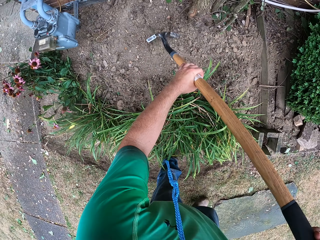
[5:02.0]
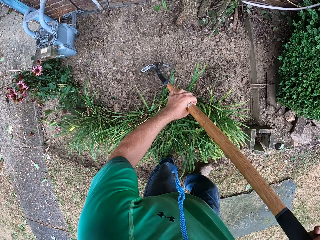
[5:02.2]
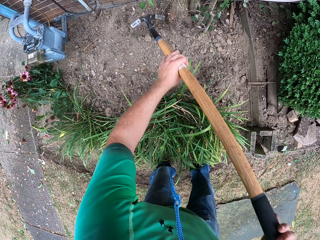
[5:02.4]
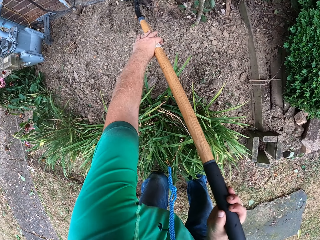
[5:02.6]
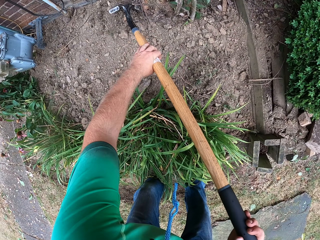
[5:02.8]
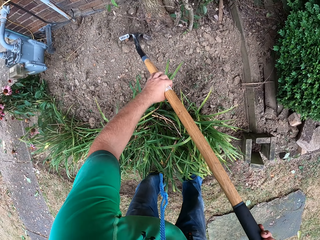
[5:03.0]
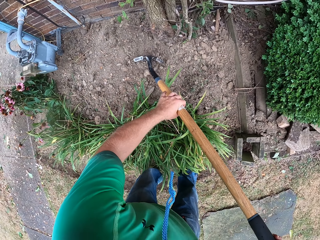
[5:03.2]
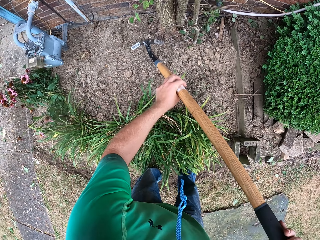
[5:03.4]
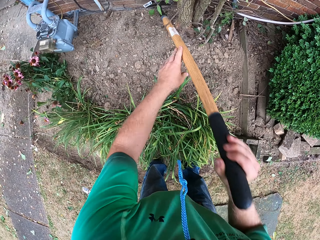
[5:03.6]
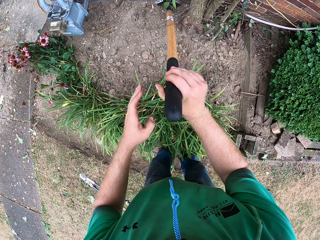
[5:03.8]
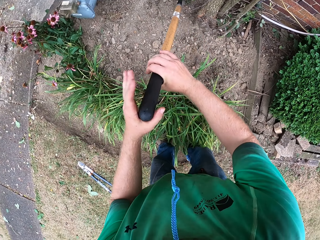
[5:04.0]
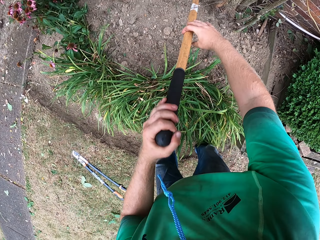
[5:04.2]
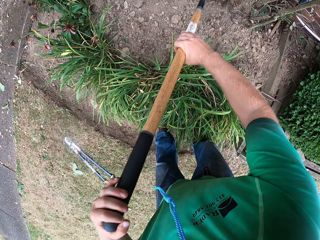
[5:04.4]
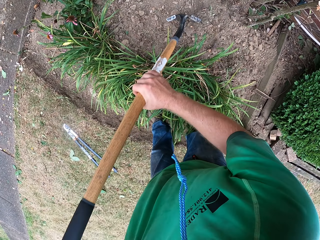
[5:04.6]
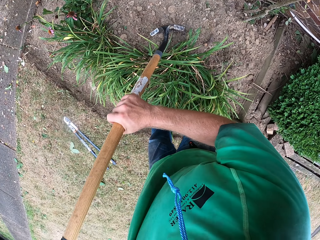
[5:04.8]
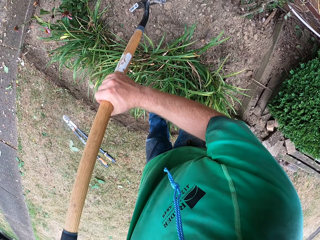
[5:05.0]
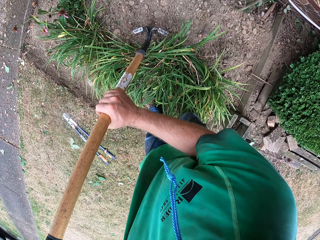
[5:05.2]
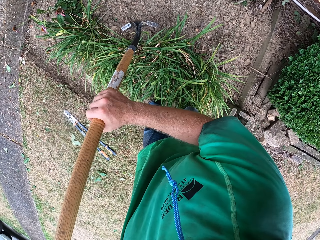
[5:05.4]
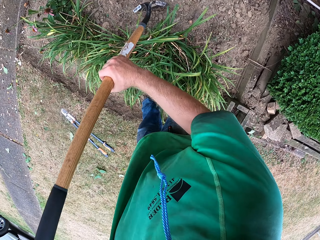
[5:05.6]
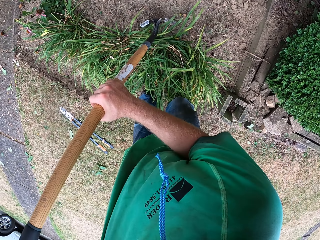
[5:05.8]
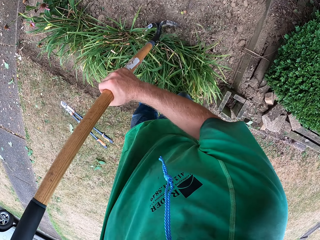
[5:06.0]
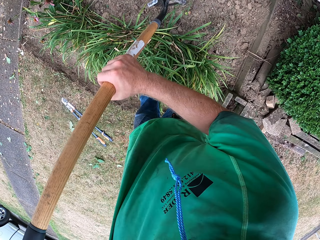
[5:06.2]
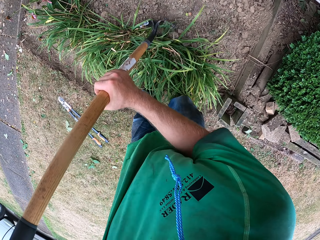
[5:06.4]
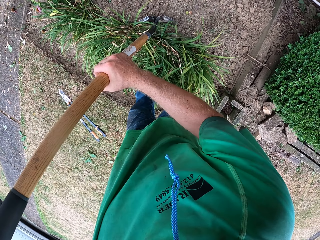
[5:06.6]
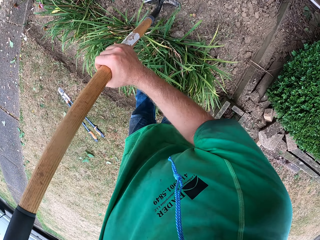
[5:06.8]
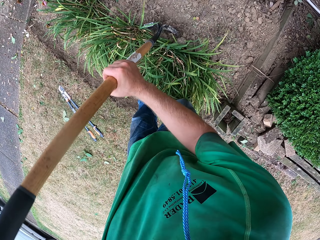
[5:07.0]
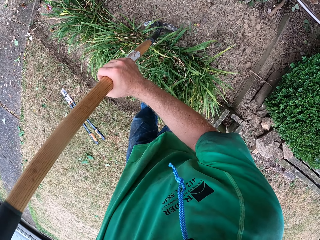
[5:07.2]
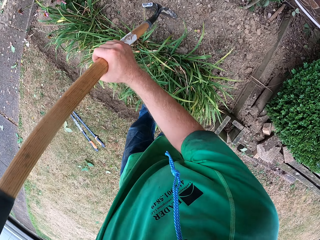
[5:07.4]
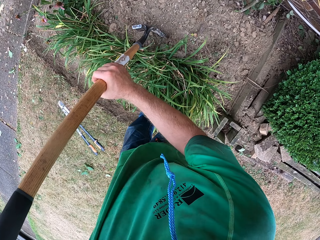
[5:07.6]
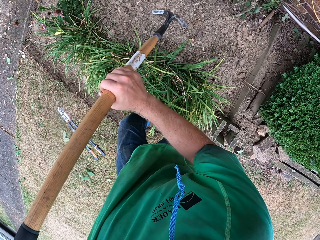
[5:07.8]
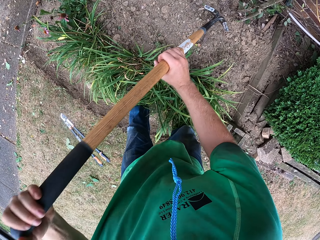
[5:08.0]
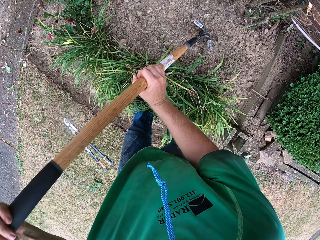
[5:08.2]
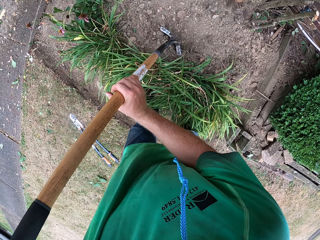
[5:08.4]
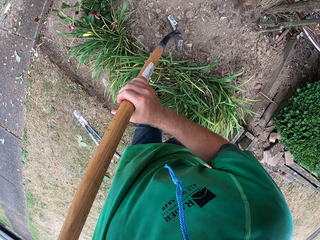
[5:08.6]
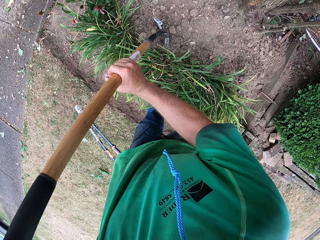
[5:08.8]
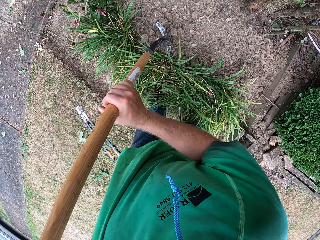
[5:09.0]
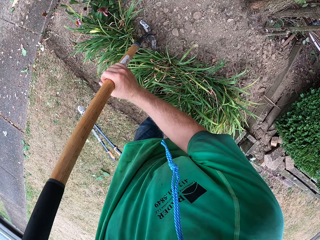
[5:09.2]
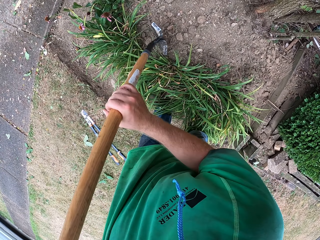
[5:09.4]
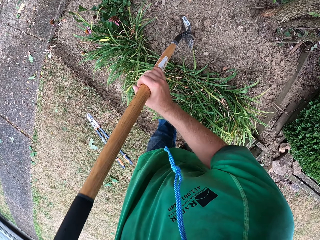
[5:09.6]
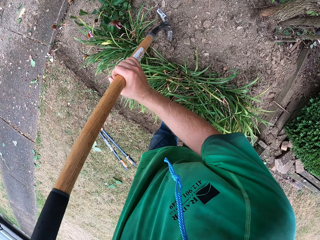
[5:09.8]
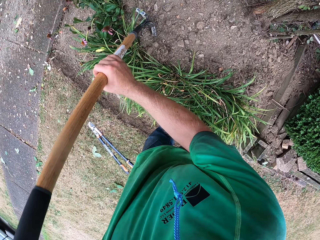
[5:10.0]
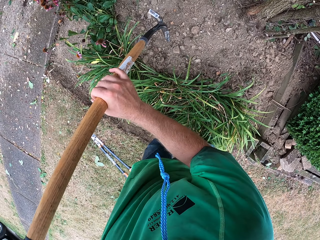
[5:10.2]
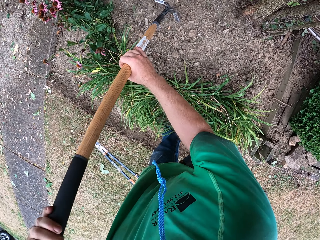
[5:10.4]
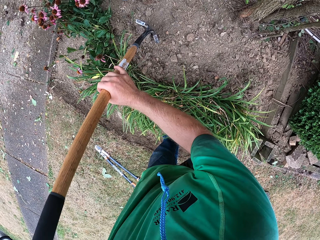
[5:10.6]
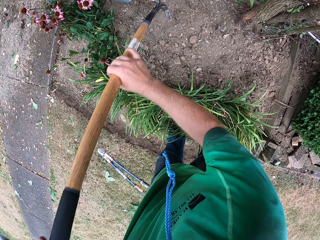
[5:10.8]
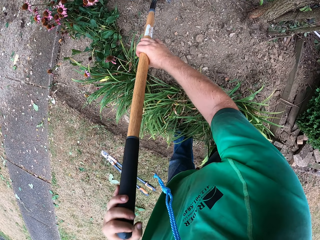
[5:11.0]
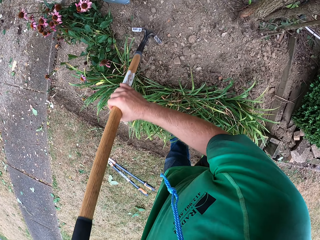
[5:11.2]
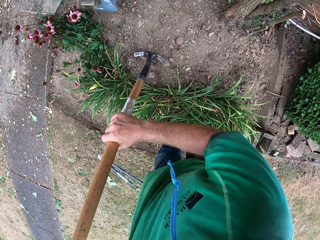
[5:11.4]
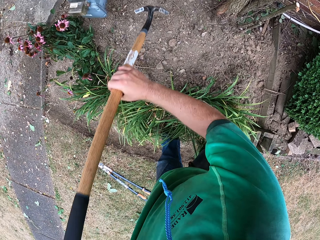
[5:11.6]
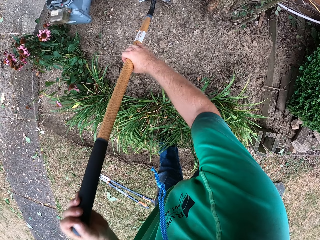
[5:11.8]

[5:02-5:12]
The camera wearer adjusts the spade. They spread soil in the flower bed with the spade.

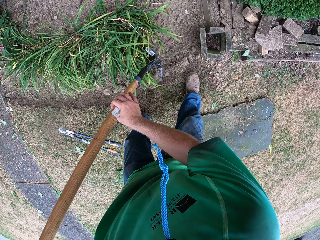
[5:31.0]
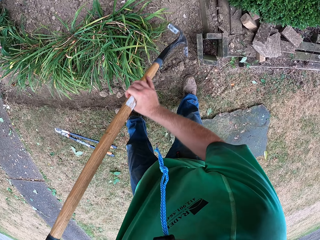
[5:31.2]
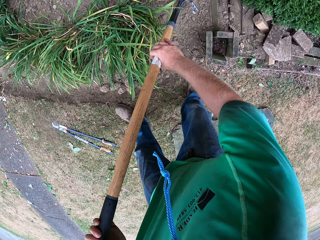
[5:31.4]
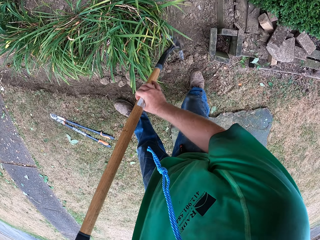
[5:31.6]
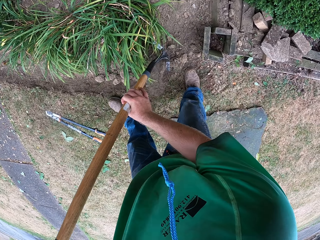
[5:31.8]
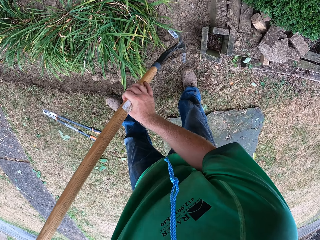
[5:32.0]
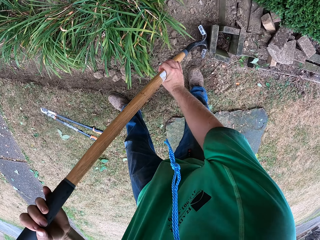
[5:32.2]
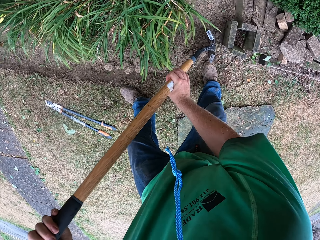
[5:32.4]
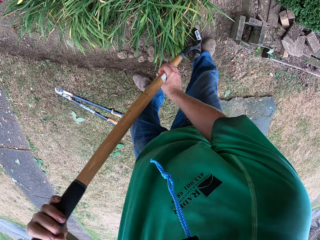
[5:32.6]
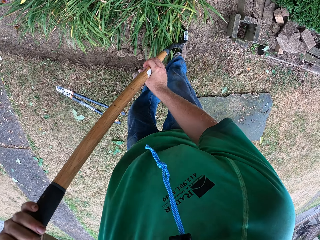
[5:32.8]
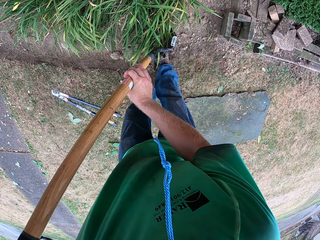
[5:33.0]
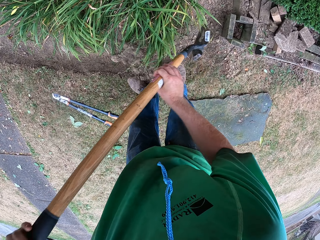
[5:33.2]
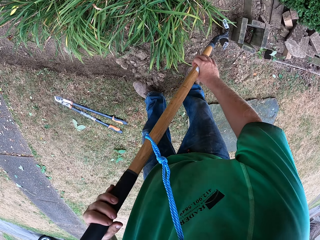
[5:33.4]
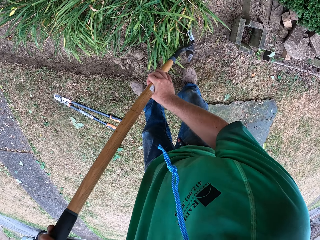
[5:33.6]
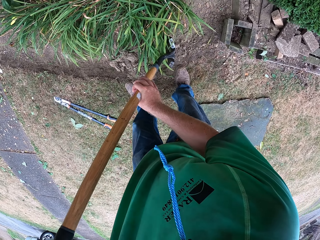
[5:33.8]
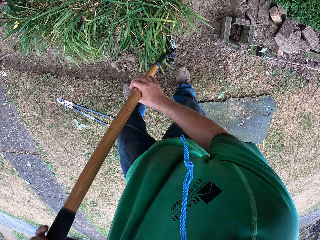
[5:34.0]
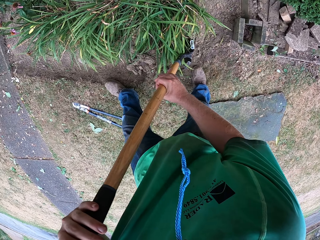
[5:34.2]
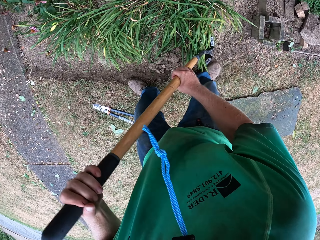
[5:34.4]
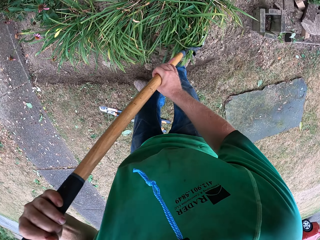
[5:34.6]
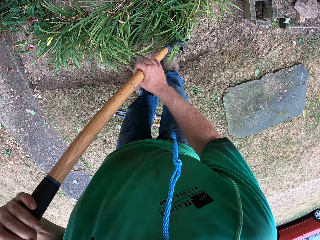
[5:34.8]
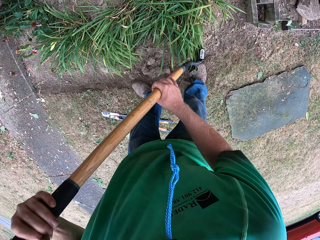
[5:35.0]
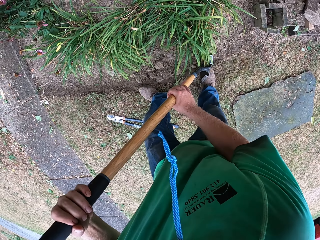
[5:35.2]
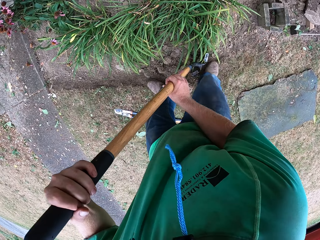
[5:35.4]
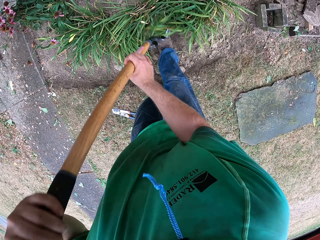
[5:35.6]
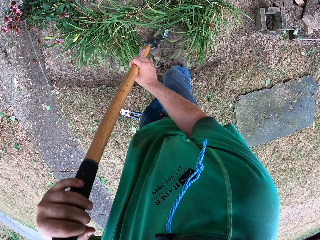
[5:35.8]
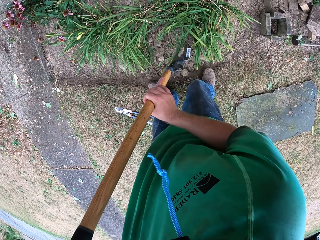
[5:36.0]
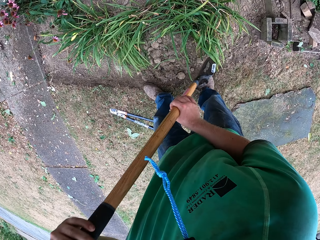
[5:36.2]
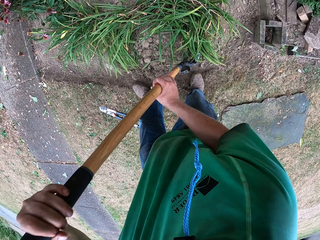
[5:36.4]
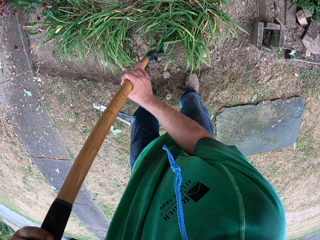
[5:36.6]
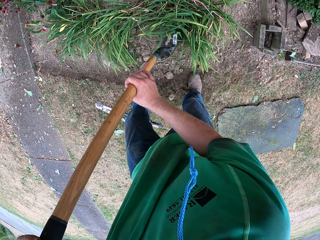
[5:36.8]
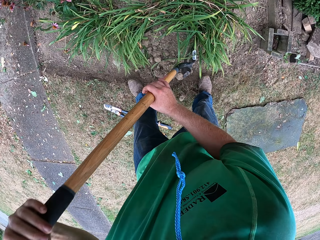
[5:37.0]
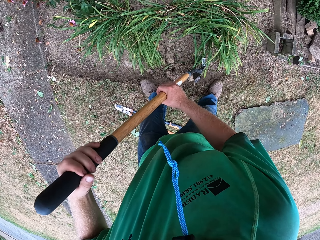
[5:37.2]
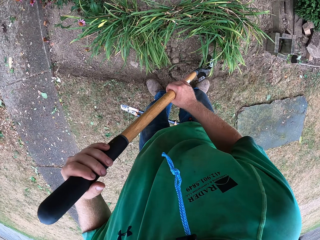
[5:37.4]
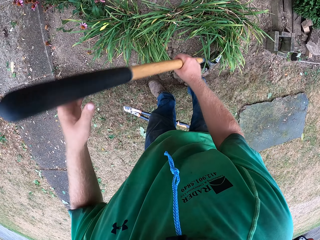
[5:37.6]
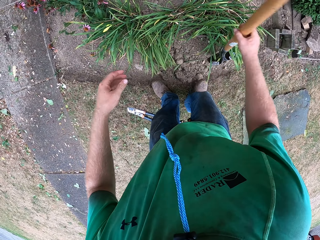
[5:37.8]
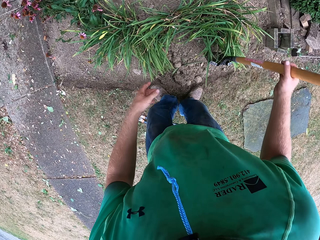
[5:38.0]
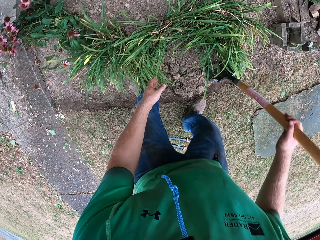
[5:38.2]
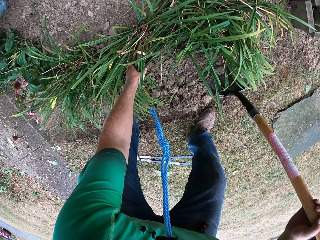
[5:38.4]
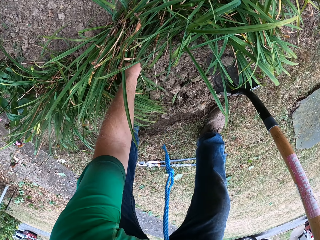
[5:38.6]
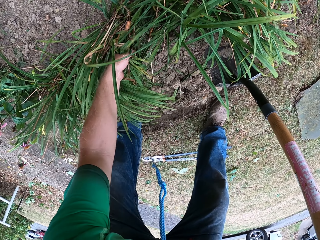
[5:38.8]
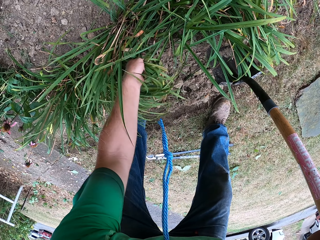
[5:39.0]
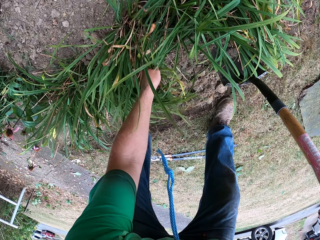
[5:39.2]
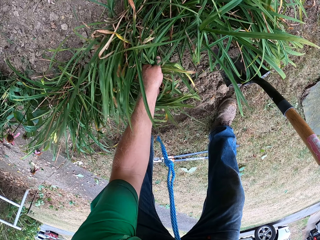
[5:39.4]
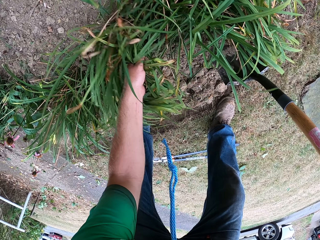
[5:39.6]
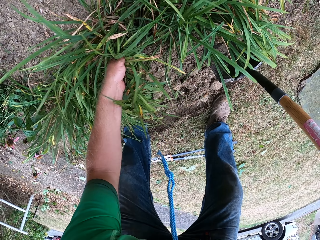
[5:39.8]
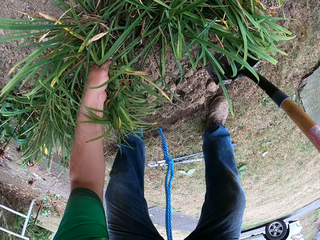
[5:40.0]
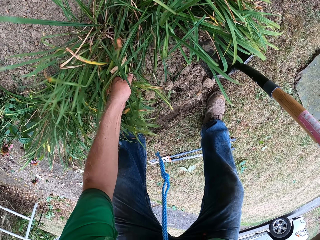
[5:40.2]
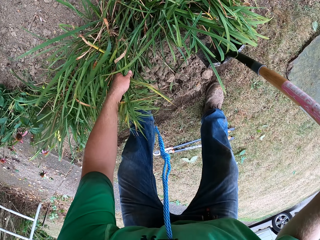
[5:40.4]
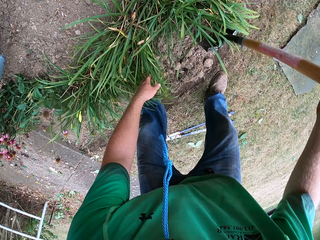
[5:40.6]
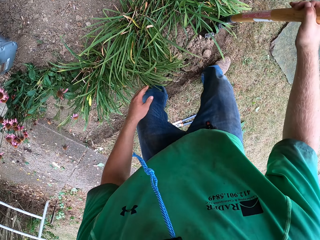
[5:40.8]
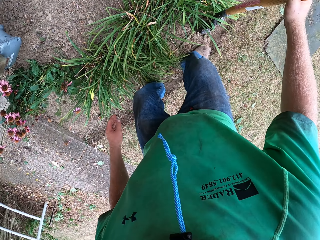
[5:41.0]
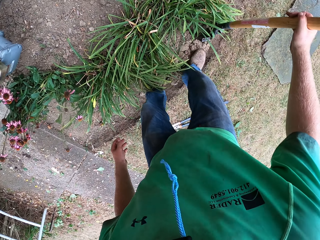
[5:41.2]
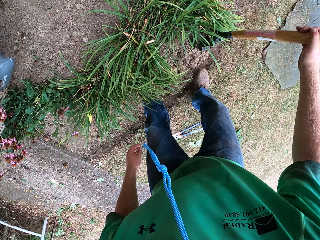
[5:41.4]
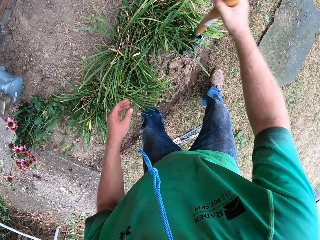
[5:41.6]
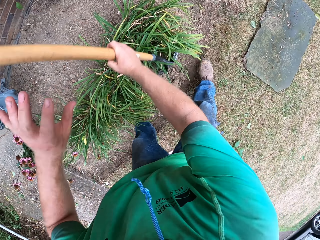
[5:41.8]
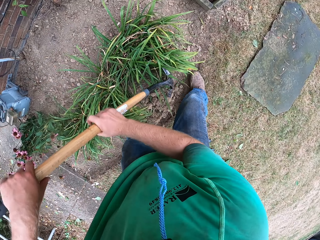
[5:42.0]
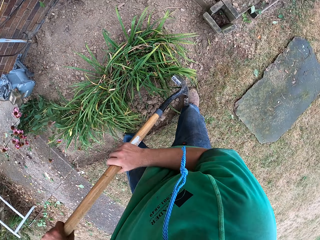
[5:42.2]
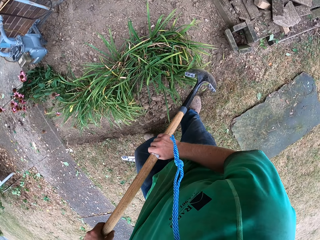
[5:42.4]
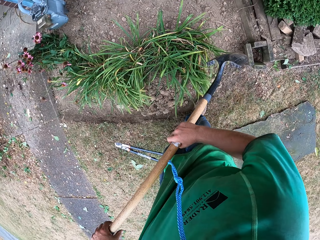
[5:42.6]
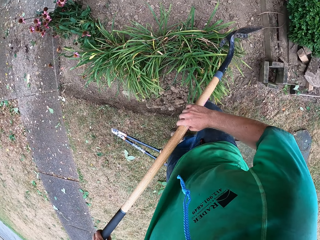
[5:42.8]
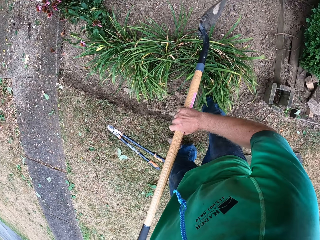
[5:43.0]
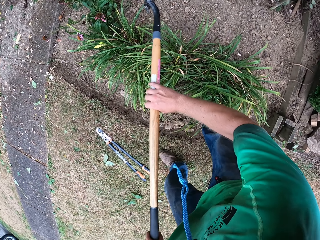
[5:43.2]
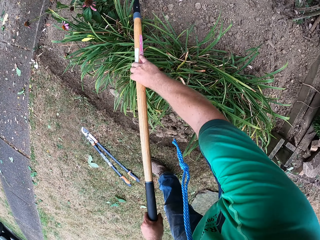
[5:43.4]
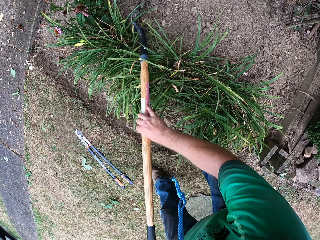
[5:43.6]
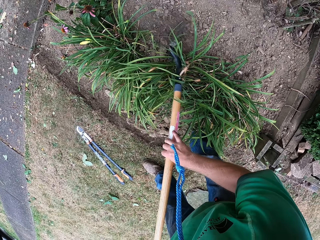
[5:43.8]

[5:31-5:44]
The camera wearer packs the soil on the floor towards a plant with his right foot. He pushes the spade with the leg, spreads soil in the flower bed with the spade, and holds the spade with the right hand. He holds the plant with his left hand and touches the plant. He pushes the soil with the right leg and holds the spade with both hands.
